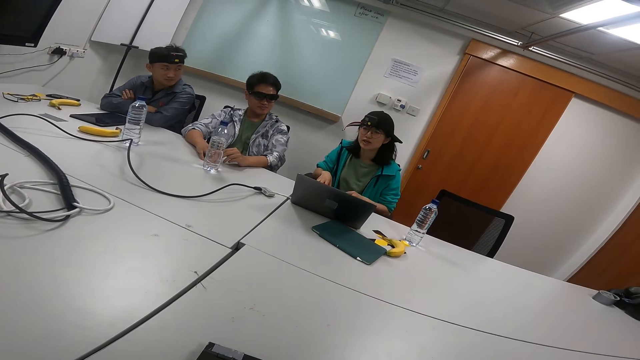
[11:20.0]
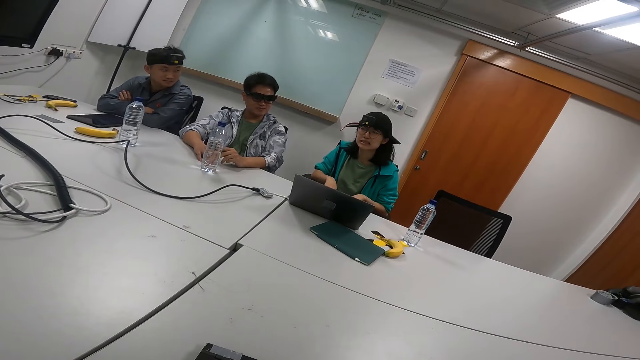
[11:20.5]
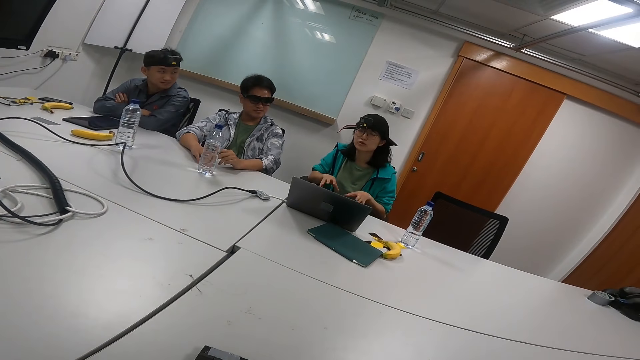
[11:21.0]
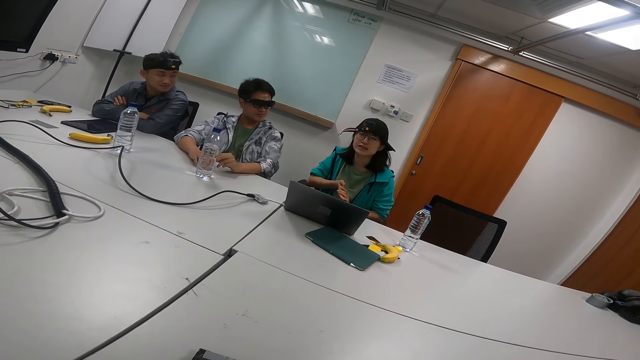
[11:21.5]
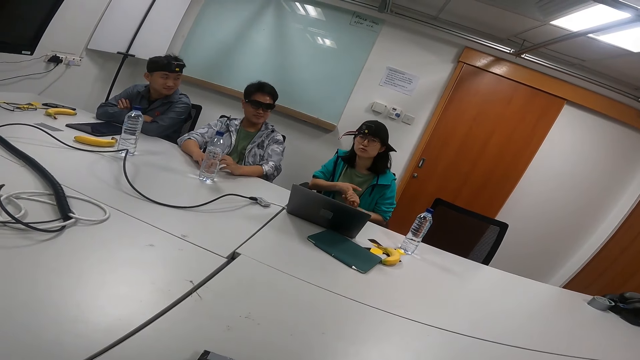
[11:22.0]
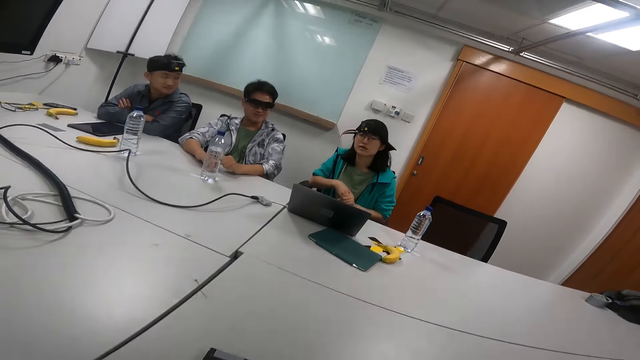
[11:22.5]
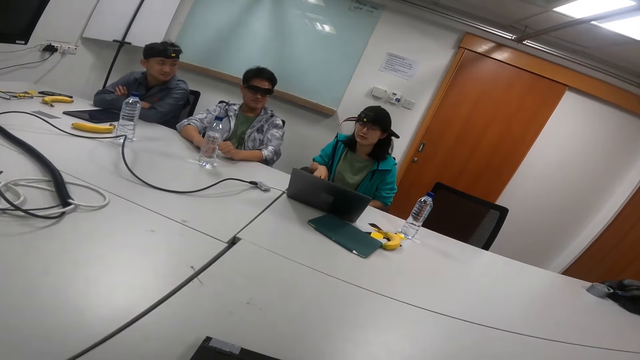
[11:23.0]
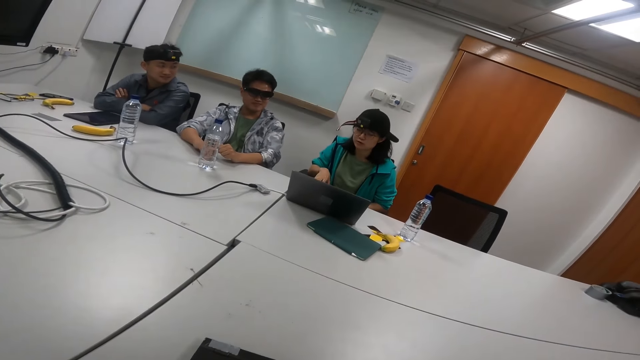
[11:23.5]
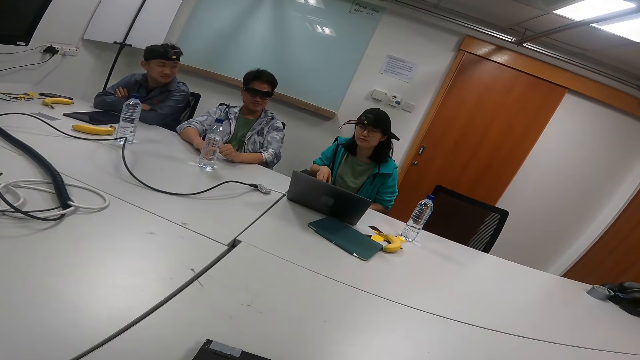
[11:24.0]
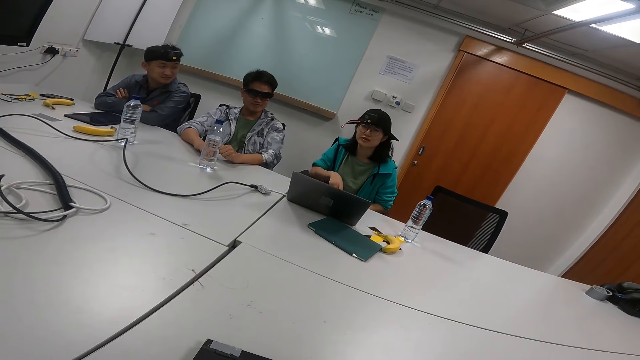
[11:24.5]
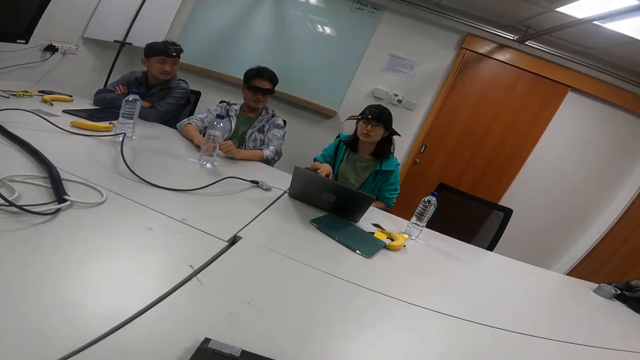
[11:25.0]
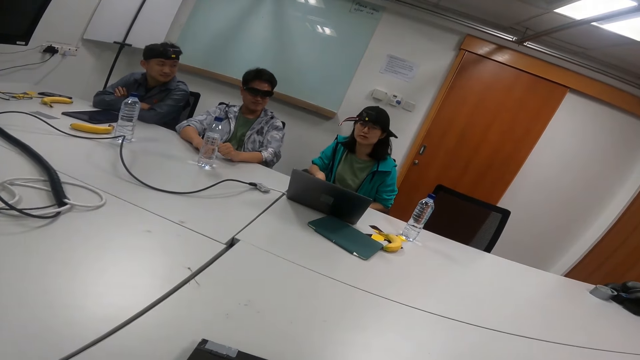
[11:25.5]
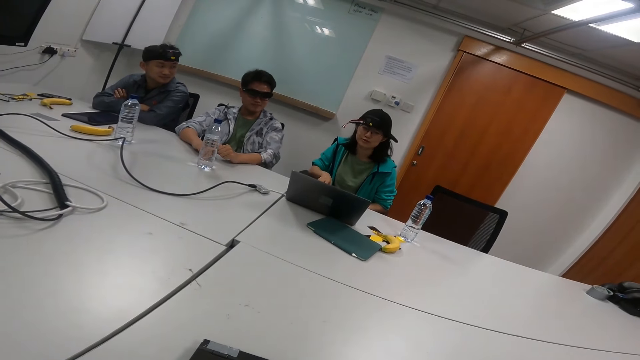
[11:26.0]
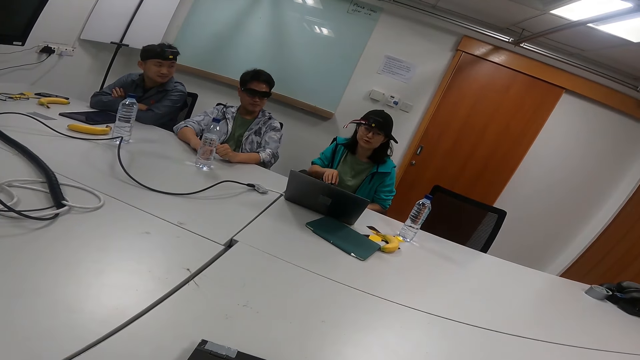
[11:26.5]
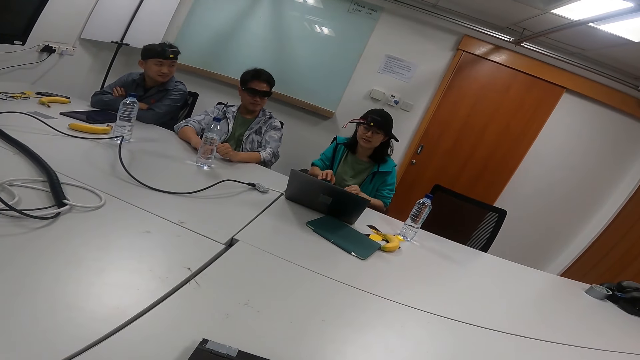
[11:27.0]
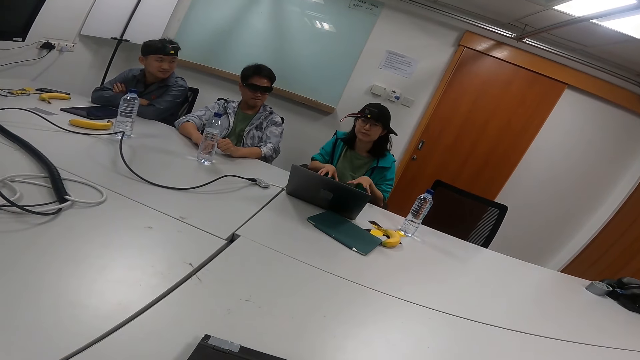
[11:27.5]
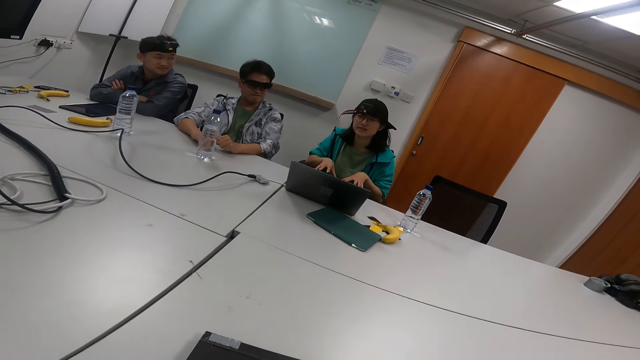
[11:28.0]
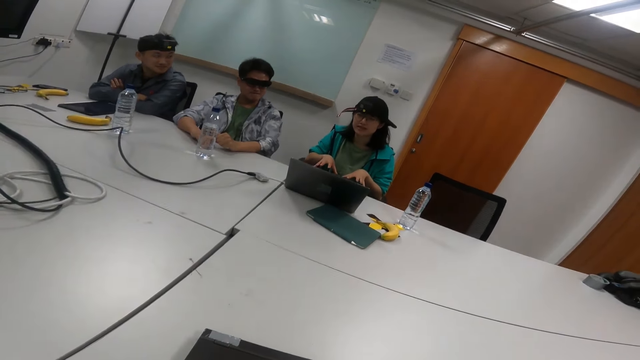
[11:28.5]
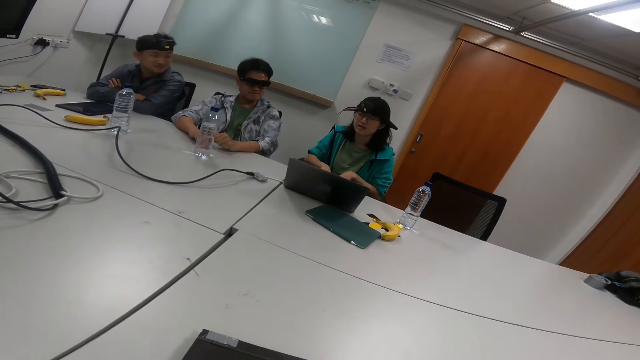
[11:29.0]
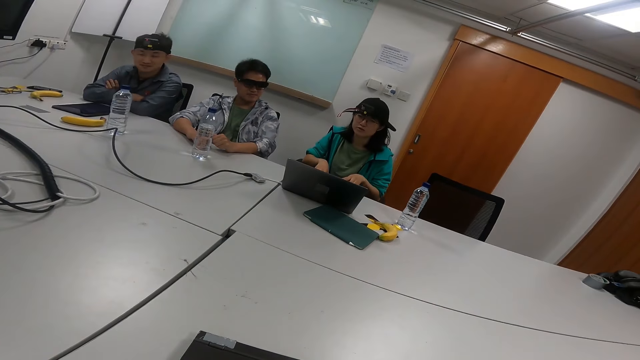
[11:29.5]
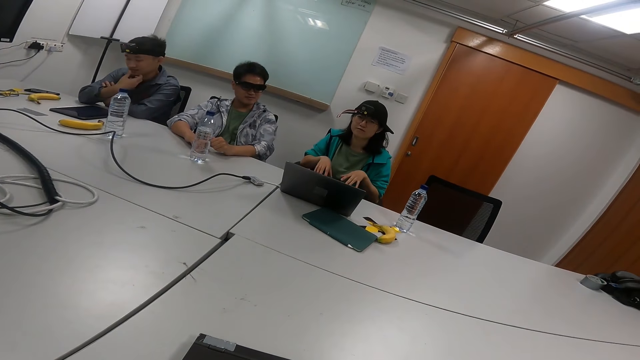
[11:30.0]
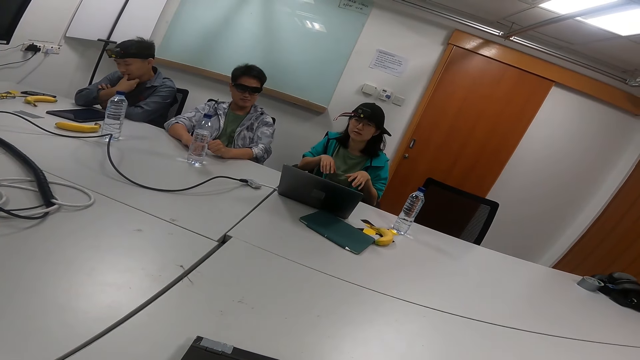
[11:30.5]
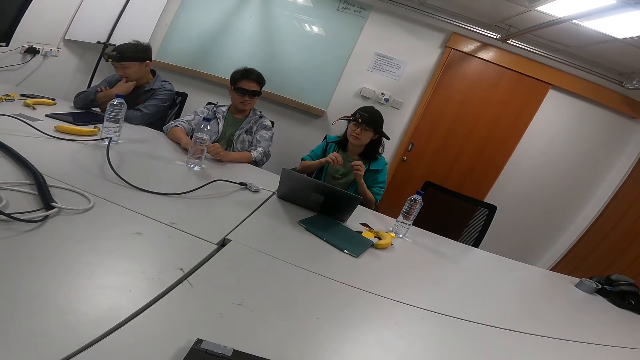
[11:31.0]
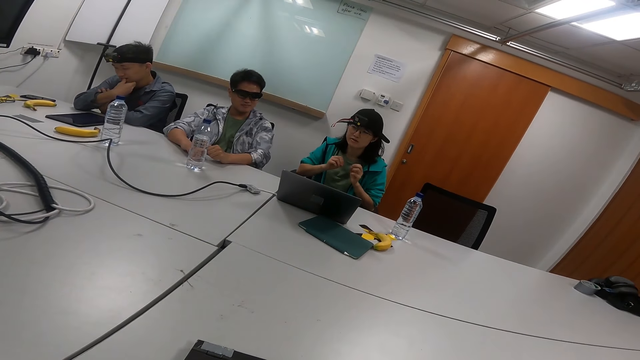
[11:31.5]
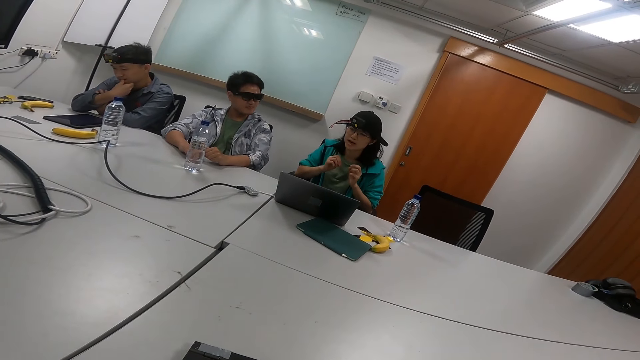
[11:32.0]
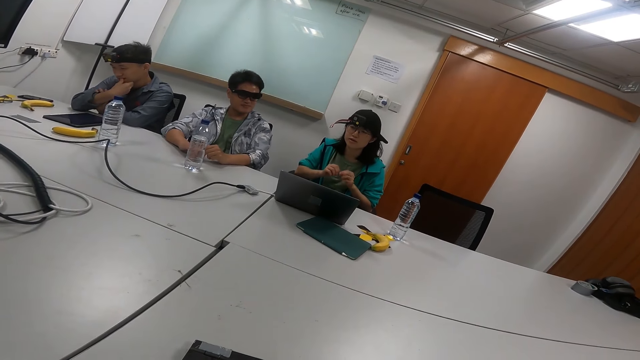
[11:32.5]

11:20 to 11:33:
A person talks to another person while moving her hands. The first person moves her hands repeatedly.

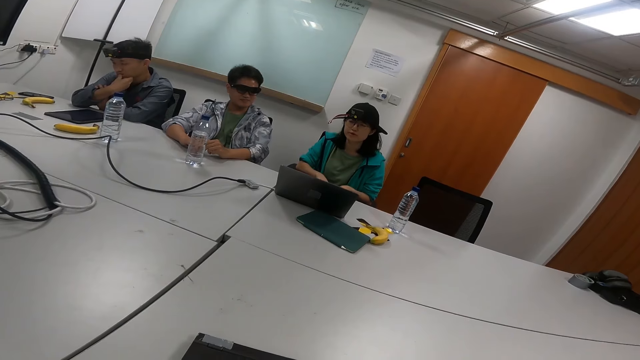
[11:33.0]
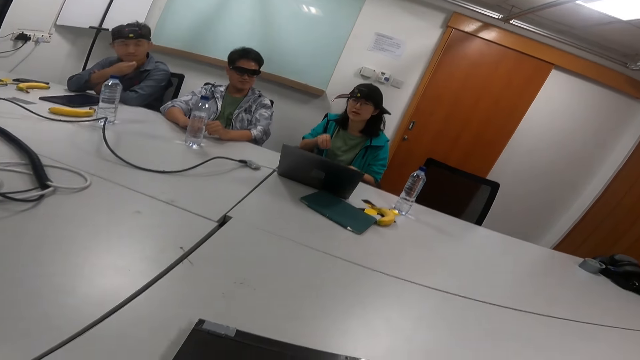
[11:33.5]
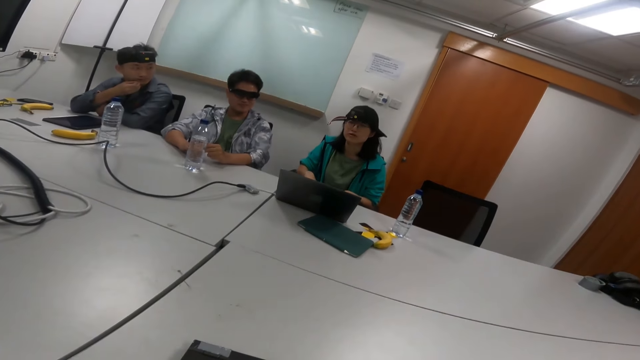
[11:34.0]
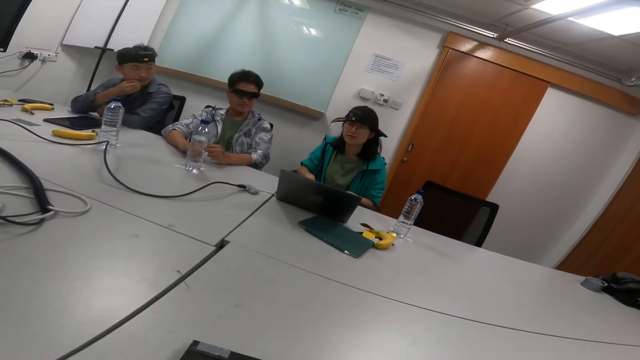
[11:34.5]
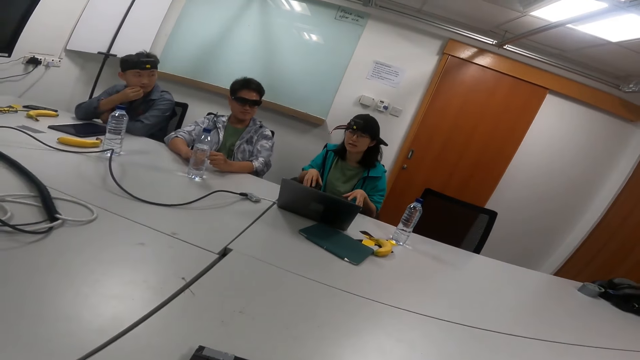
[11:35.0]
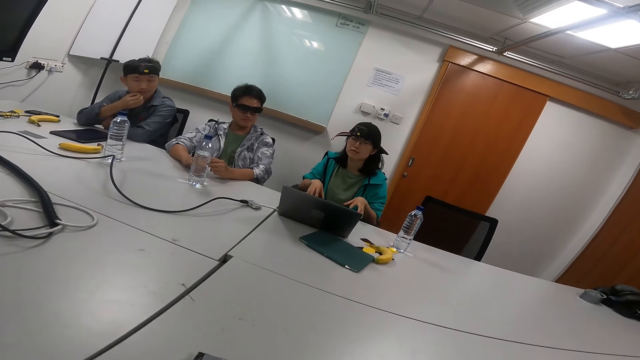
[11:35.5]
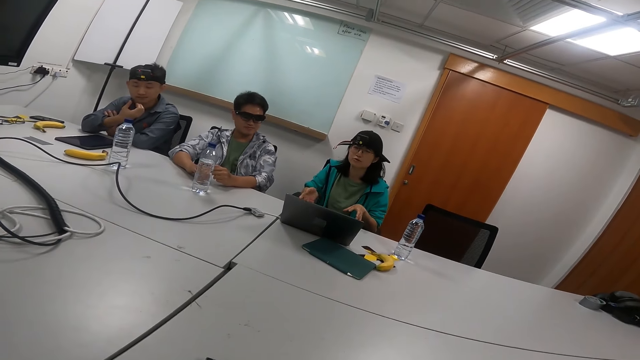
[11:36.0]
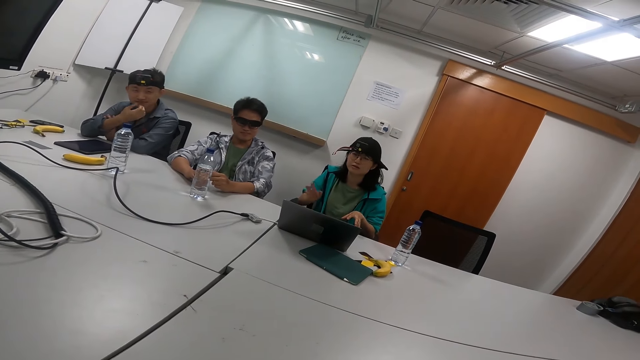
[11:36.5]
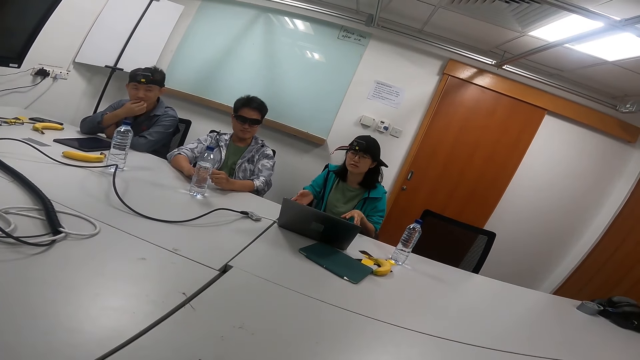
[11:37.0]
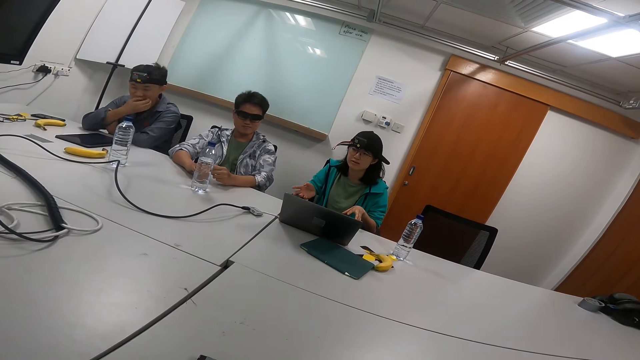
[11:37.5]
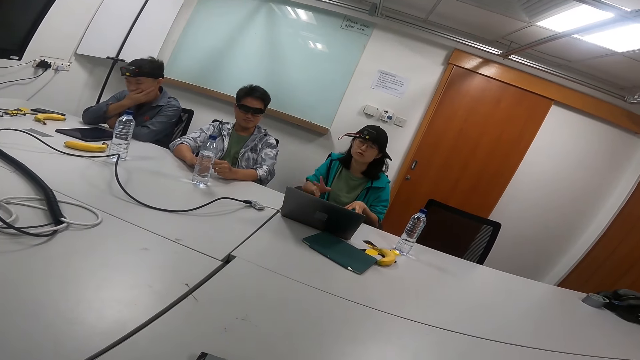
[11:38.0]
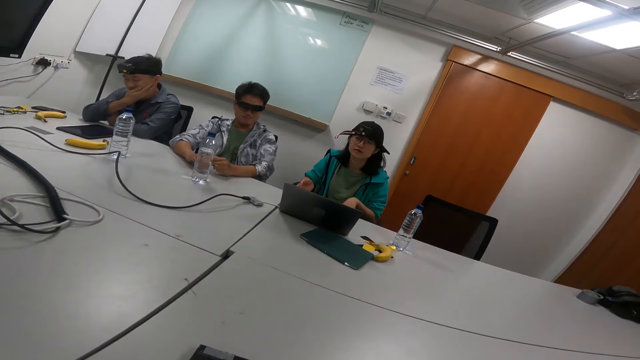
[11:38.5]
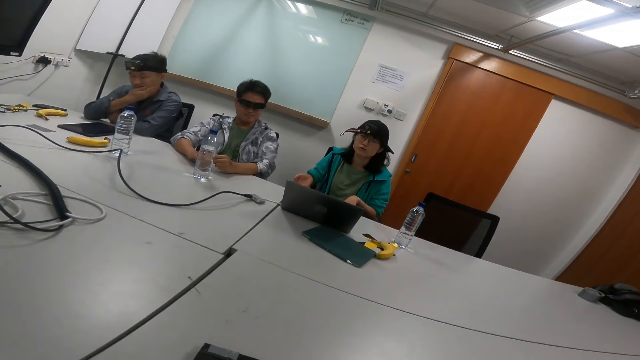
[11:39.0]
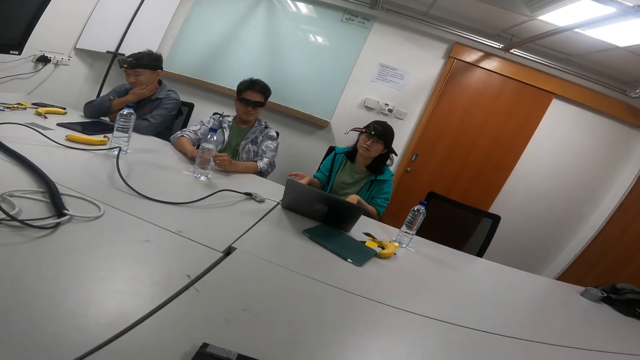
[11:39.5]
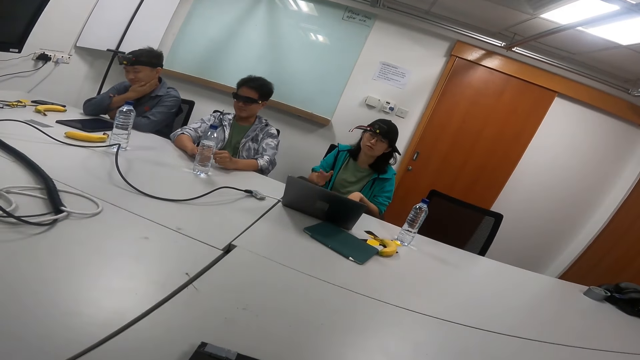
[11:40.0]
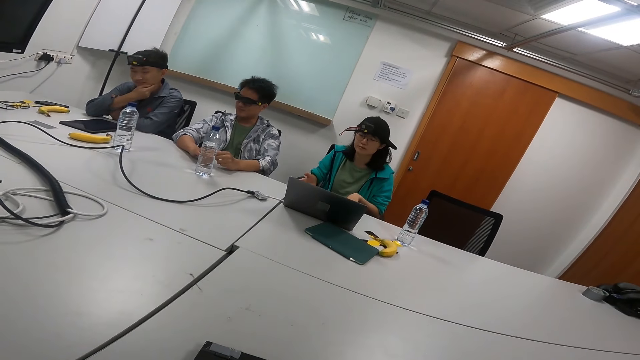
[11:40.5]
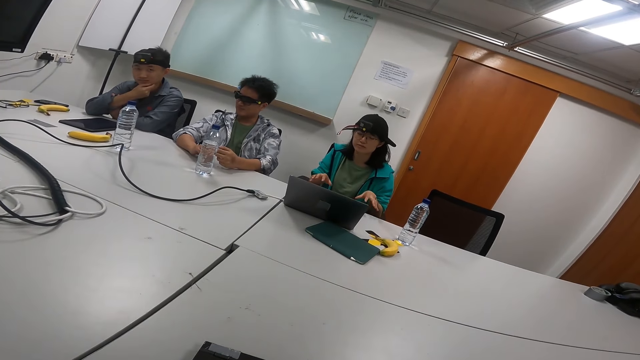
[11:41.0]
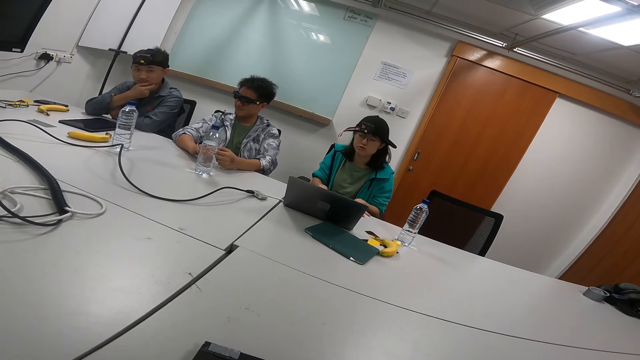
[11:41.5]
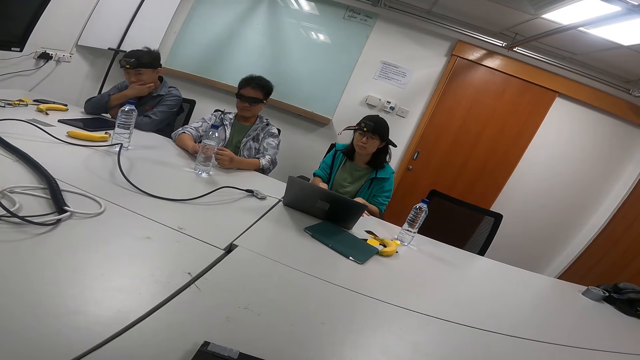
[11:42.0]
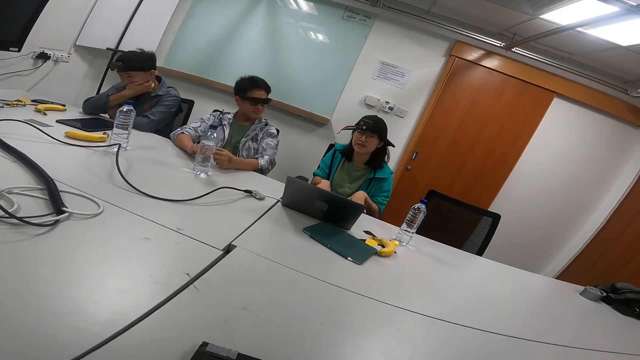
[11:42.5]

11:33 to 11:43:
A person moves her hands repeatedly.
